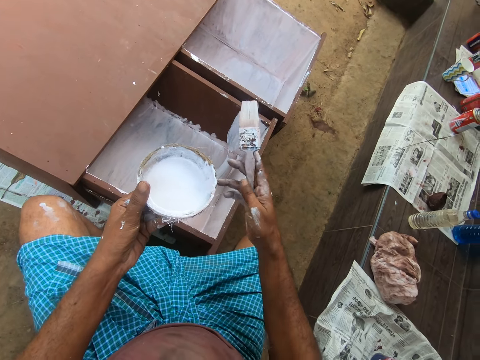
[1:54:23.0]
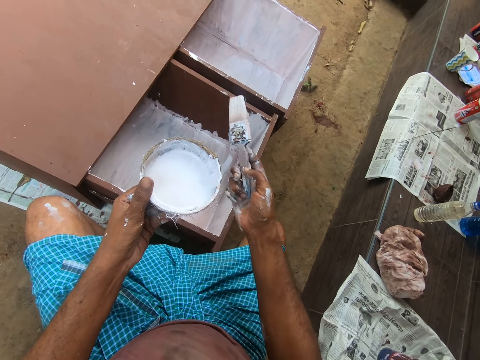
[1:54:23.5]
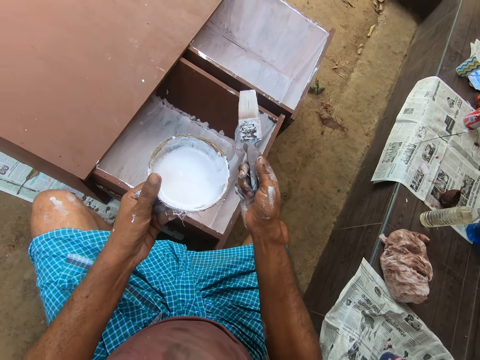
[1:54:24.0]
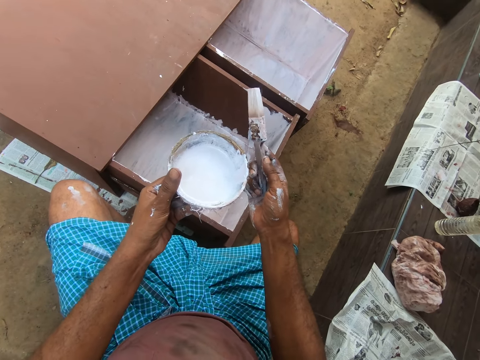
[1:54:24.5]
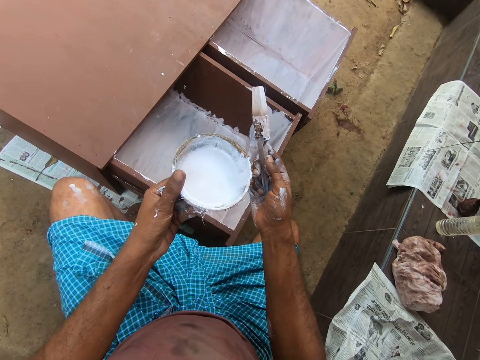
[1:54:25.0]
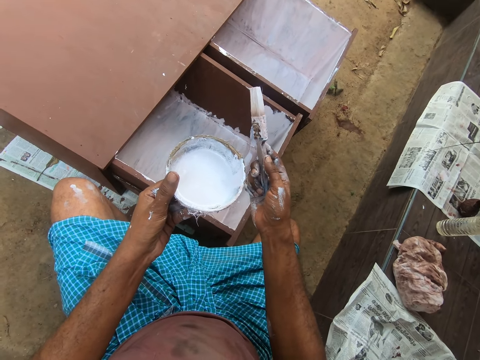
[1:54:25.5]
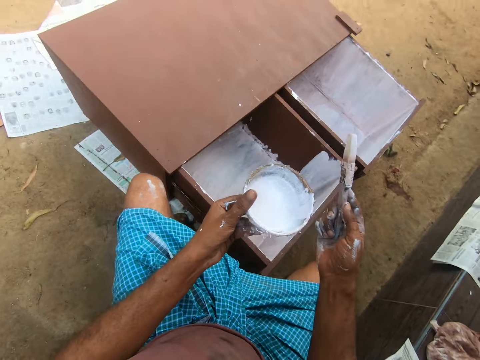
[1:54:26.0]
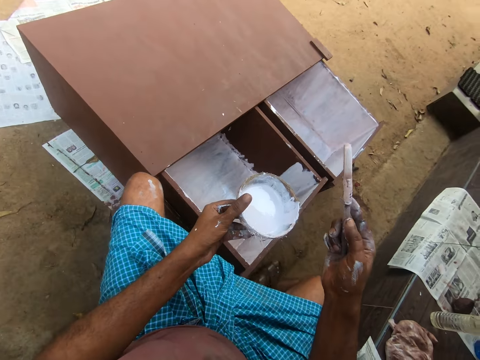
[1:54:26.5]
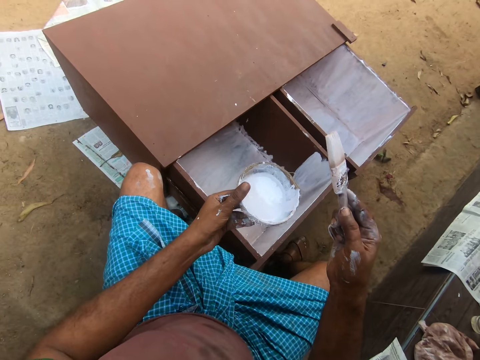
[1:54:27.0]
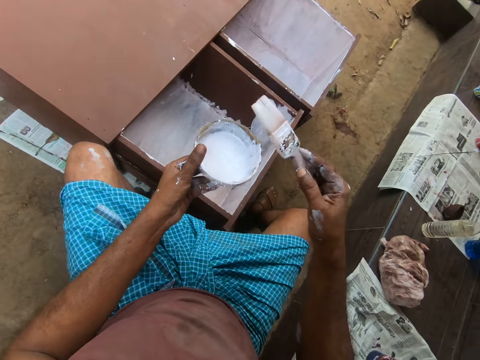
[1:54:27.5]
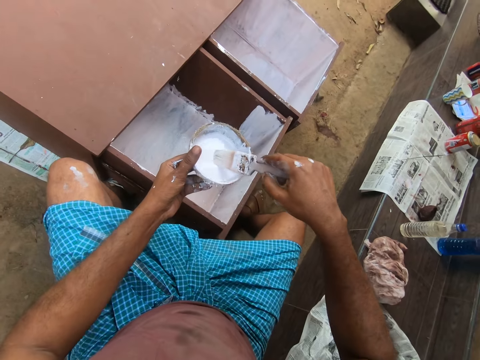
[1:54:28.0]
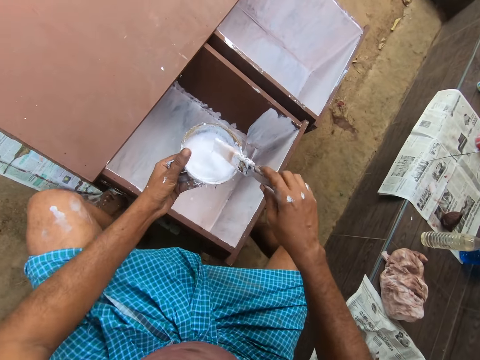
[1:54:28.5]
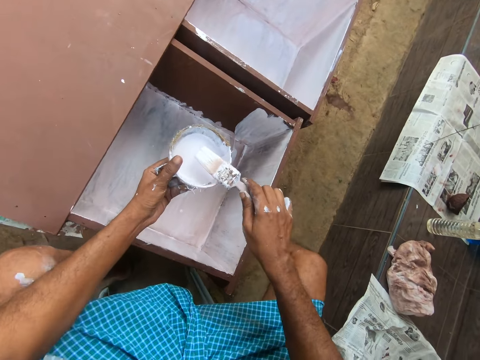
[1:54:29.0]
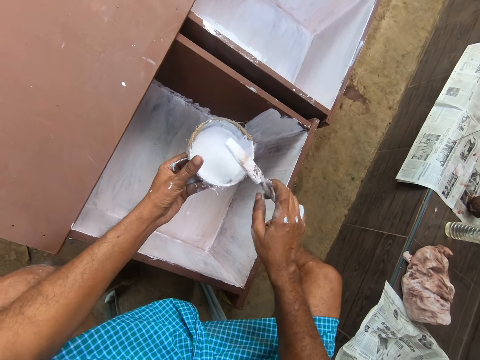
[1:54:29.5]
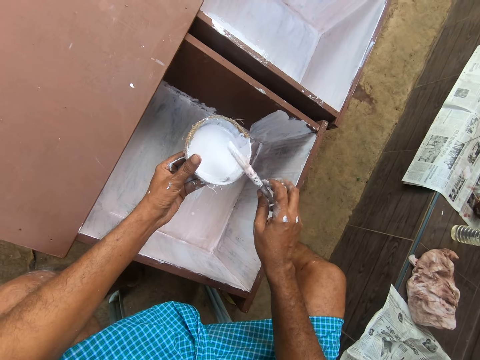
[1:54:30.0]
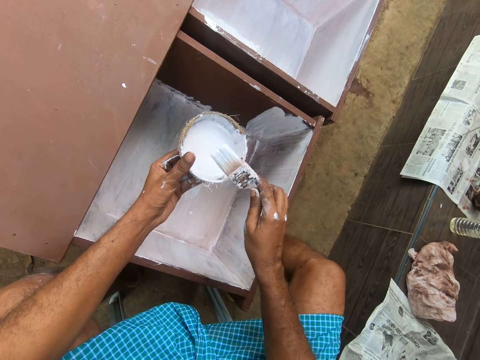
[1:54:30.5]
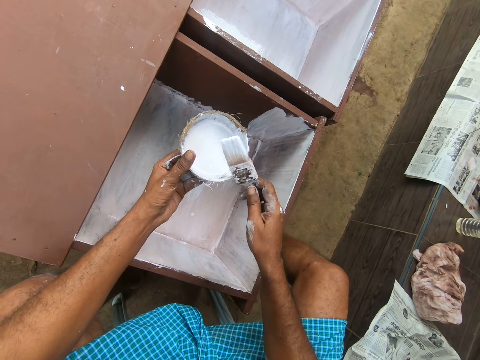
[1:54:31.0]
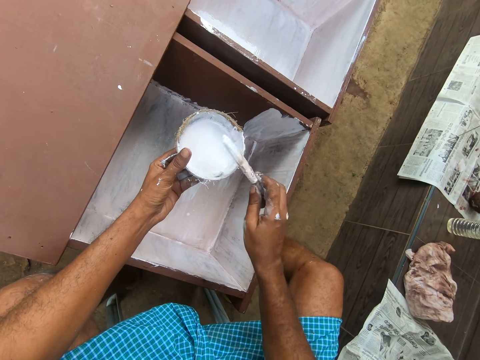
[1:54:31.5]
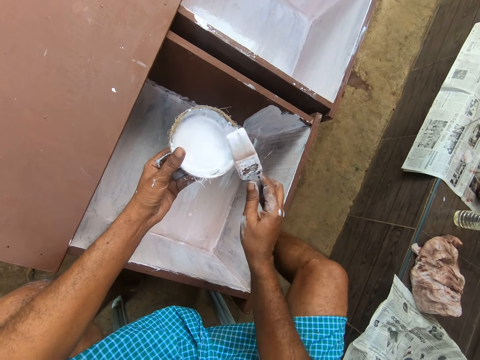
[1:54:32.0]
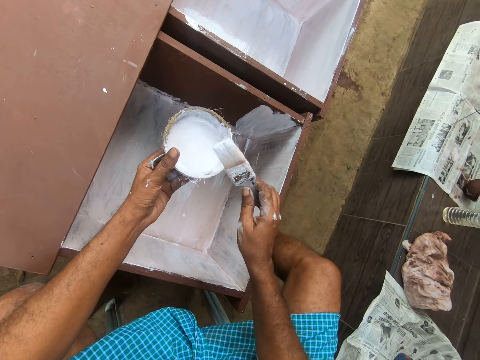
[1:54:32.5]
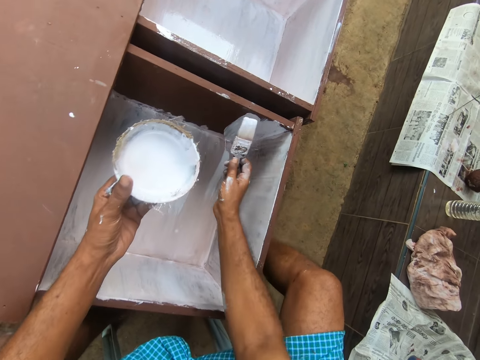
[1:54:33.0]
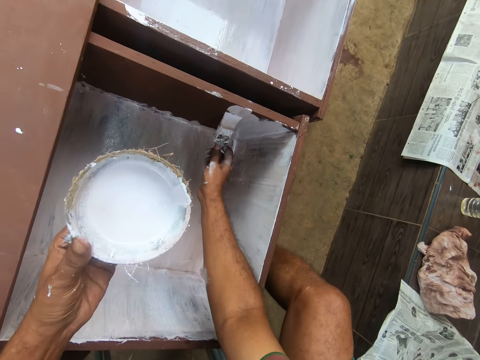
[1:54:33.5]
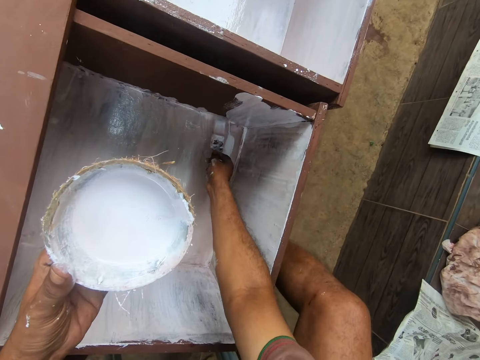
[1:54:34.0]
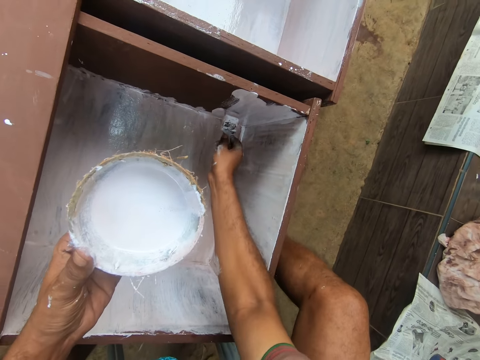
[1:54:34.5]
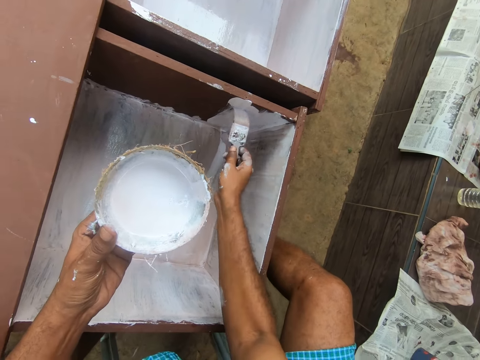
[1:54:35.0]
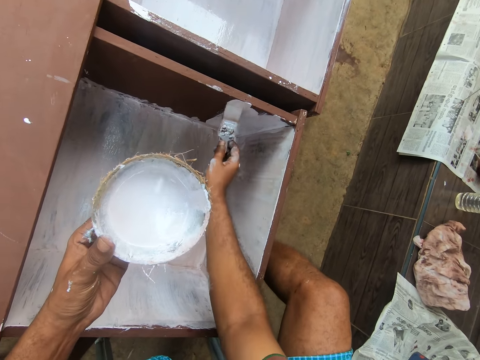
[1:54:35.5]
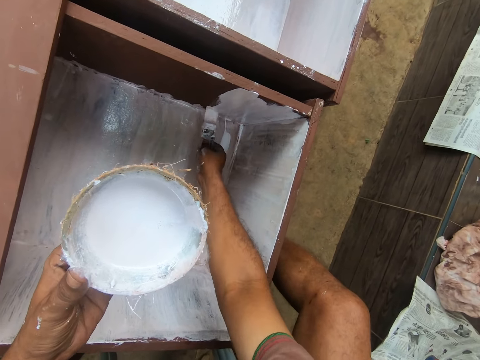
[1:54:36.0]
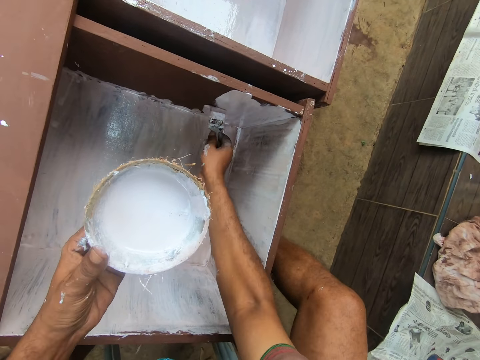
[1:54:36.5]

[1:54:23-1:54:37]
The camera wearer holds a paintbrush and moves the camera around. He dips the paintbrush into a paint in a coconut shell in his left hand. He removes the paintbrush from the coconut shell with paint. He rotates the paintbrush to remove excess paint. He paints the wardrobe with the paintbrush with his right hand.

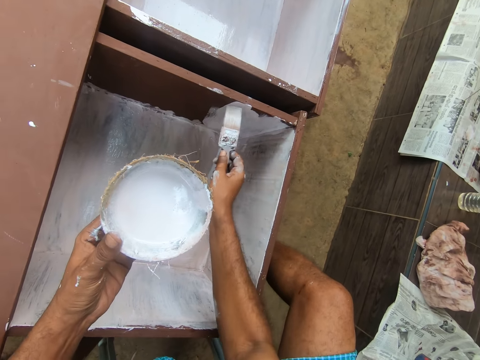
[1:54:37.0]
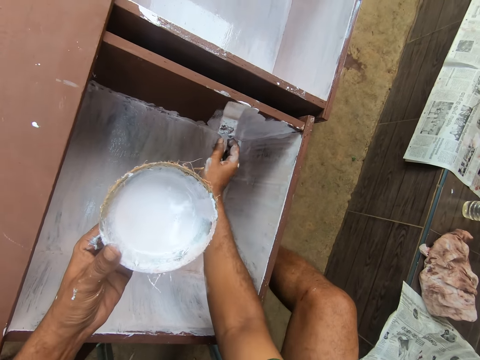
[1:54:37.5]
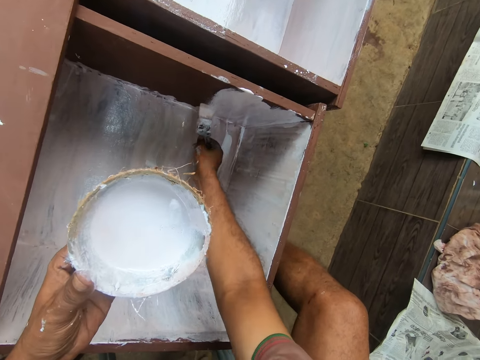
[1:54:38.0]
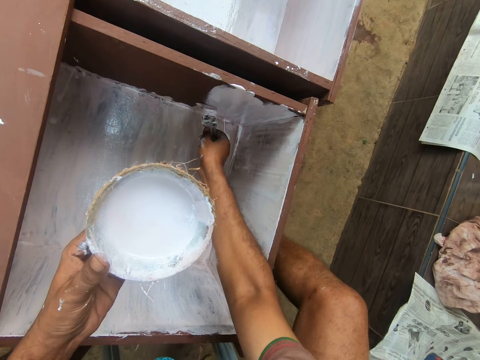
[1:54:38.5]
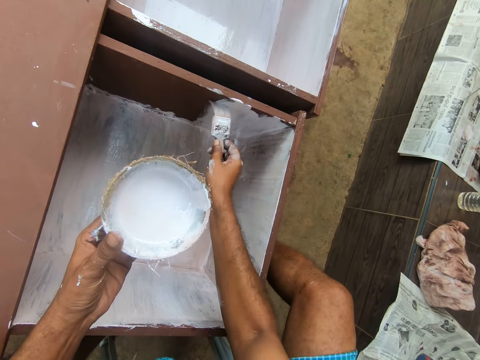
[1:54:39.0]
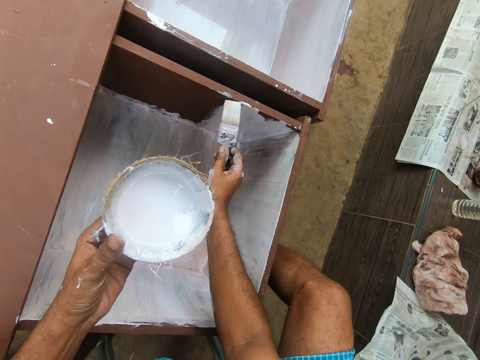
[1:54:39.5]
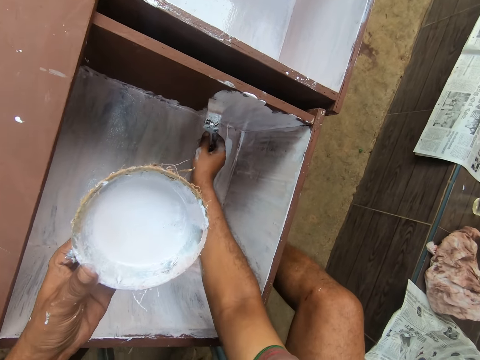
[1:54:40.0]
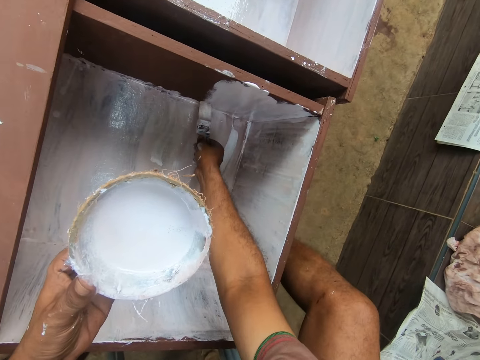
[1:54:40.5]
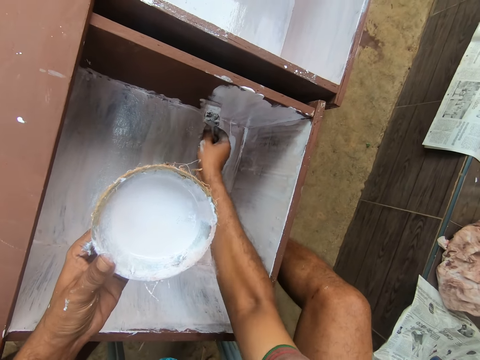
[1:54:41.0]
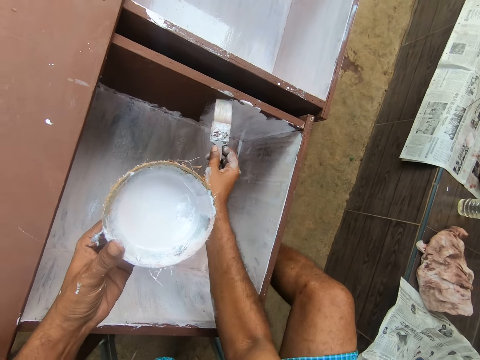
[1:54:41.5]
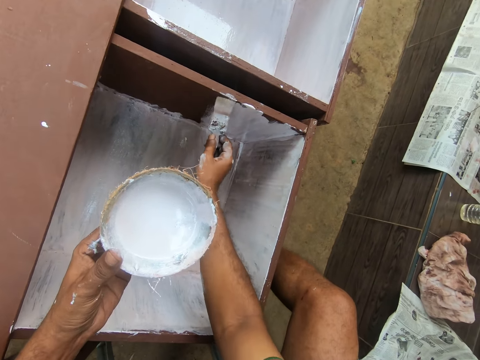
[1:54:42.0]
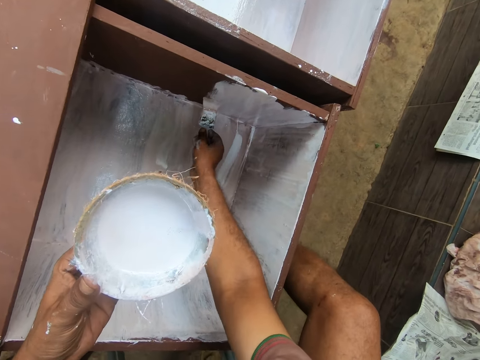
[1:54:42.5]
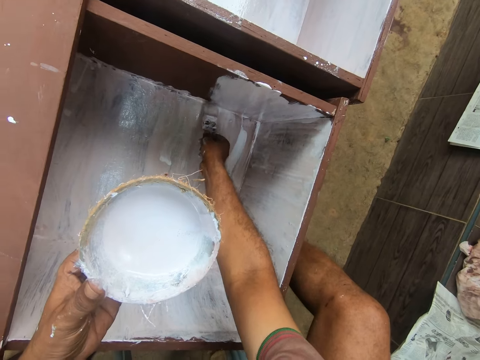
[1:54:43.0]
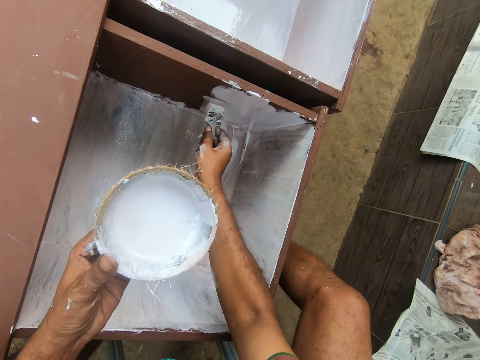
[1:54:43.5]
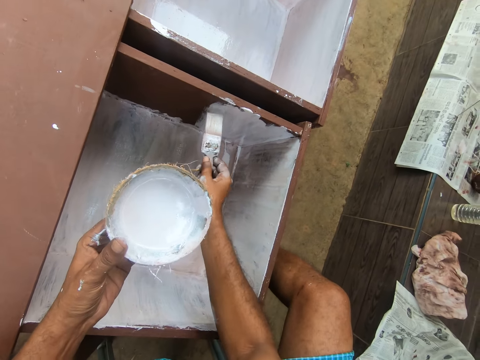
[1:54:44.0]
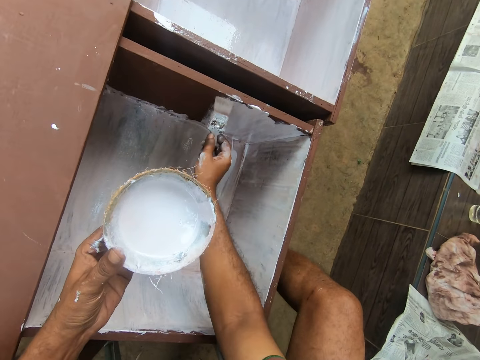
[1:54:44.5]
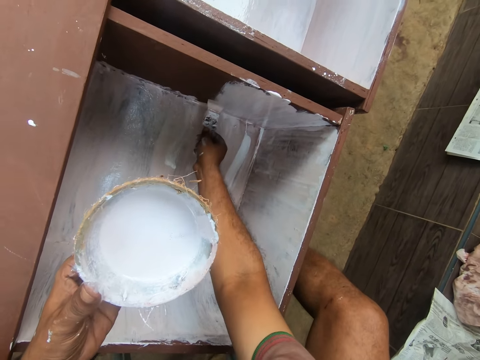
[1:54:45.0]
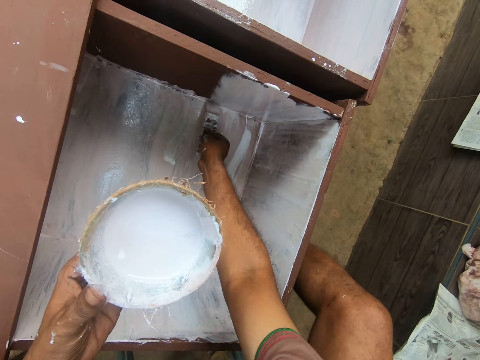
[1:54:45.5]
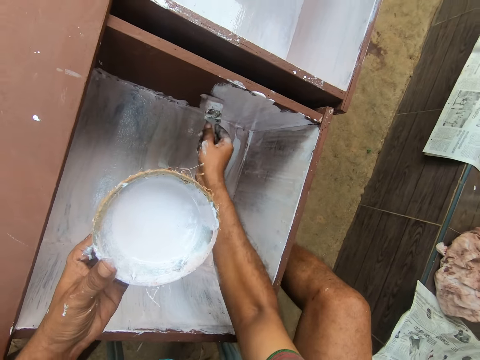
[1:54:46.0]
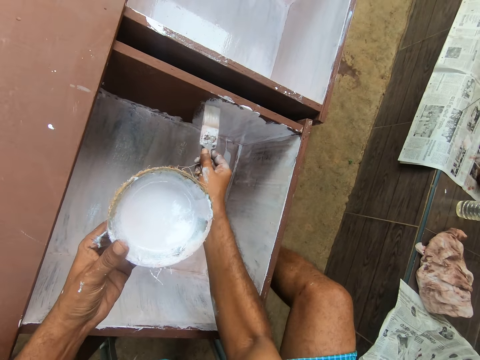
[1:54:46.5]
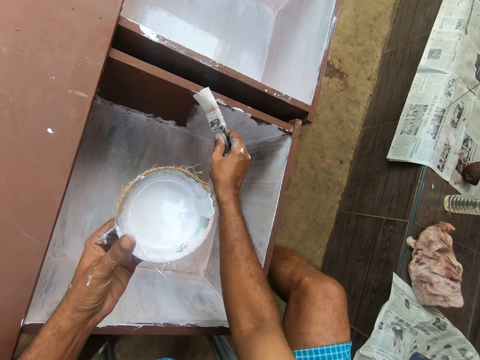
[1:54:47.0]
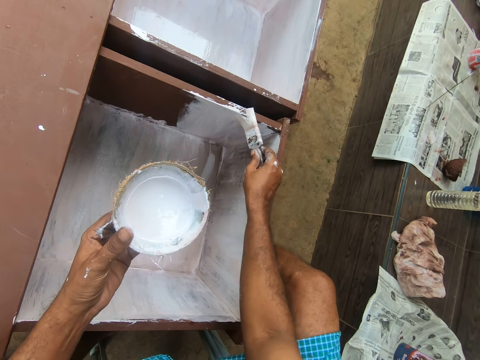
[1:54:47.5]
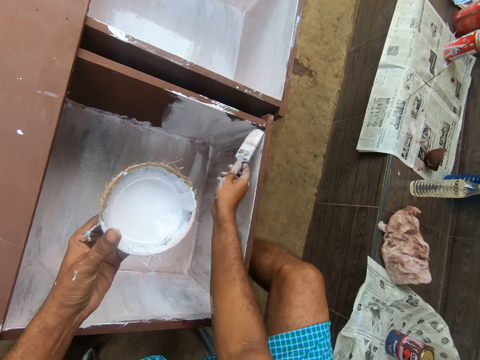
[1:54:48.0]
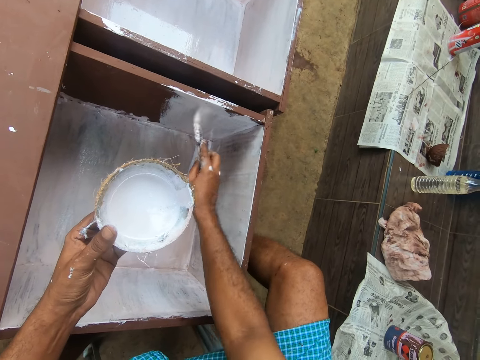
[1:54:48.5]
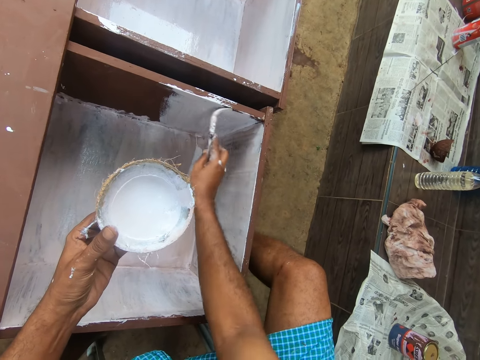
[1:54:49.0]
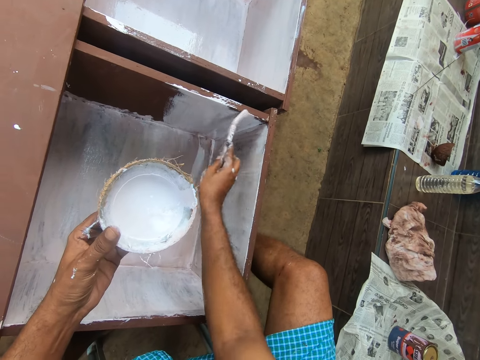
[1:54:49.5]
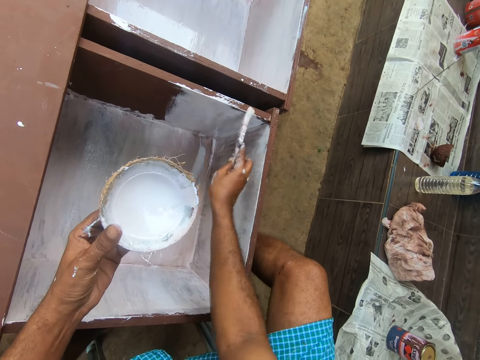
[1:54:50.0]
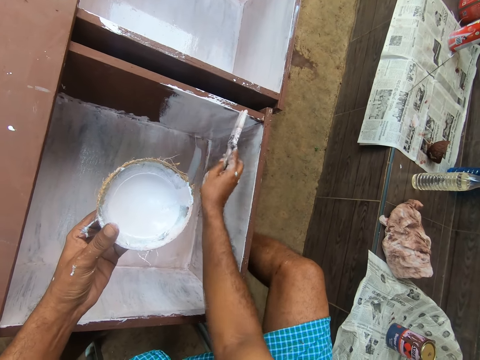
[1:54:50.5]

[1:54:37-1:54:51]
The camera wearer holds a coconut shell with paint. They paint a wood structure.
